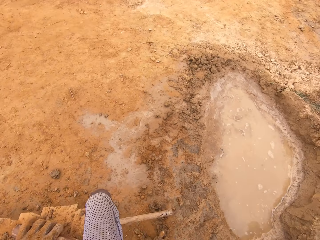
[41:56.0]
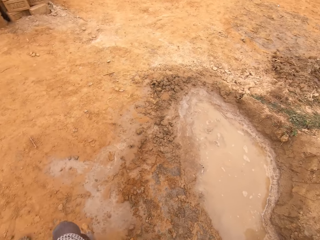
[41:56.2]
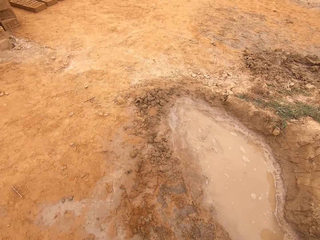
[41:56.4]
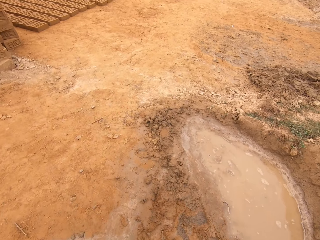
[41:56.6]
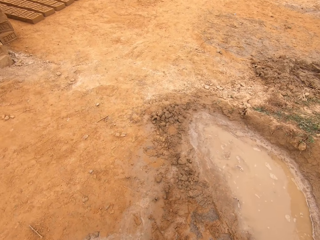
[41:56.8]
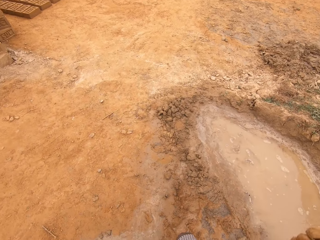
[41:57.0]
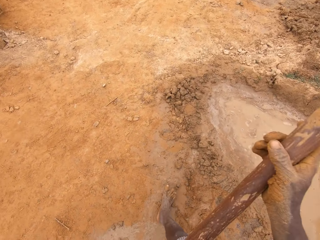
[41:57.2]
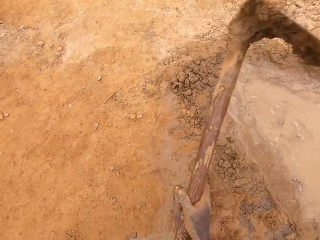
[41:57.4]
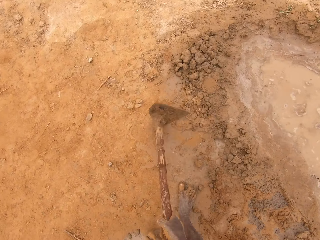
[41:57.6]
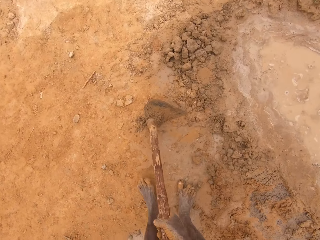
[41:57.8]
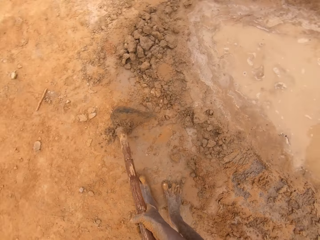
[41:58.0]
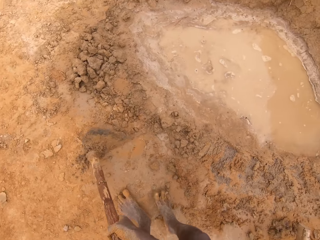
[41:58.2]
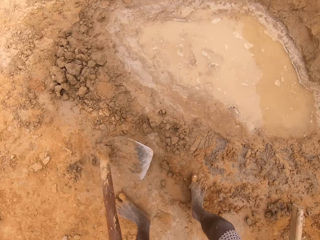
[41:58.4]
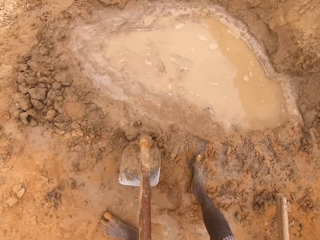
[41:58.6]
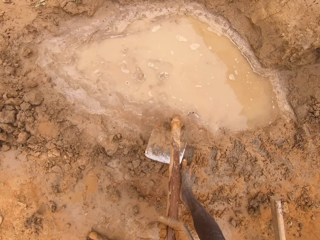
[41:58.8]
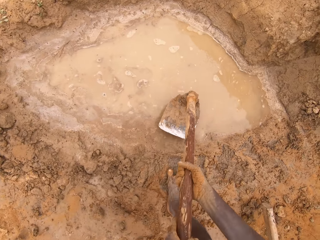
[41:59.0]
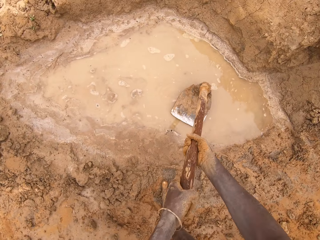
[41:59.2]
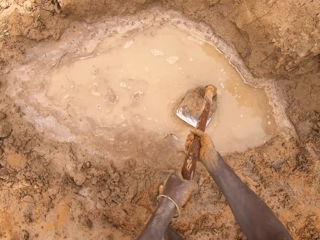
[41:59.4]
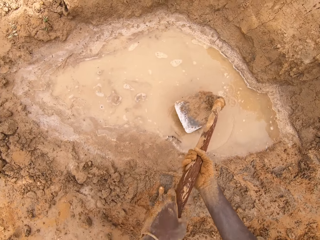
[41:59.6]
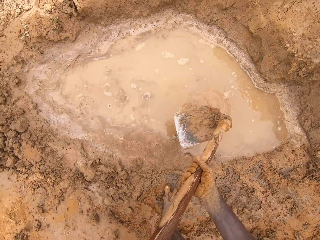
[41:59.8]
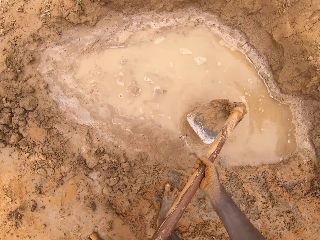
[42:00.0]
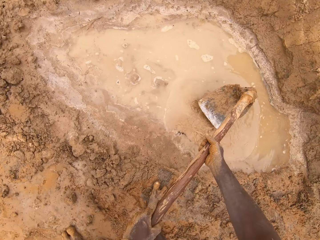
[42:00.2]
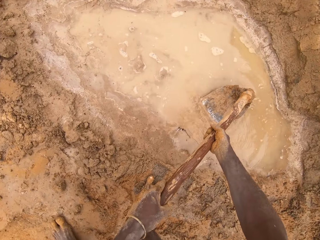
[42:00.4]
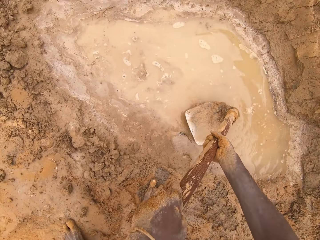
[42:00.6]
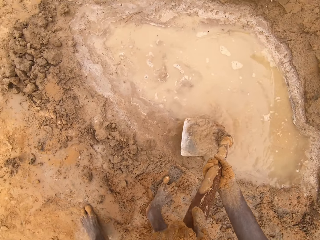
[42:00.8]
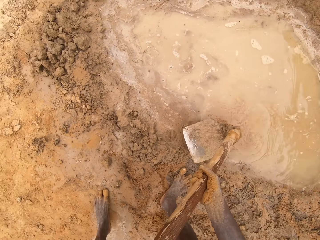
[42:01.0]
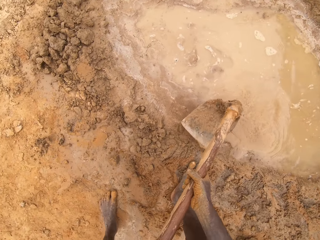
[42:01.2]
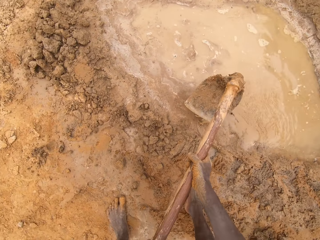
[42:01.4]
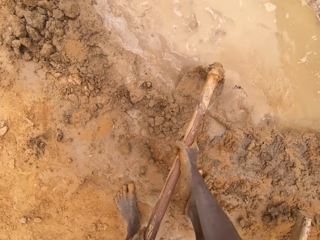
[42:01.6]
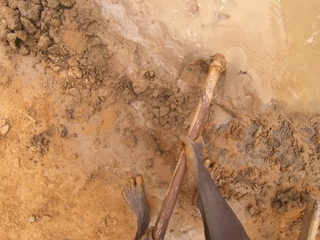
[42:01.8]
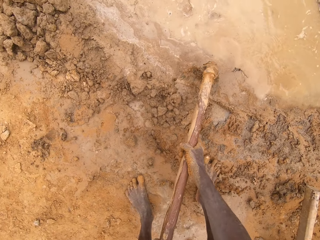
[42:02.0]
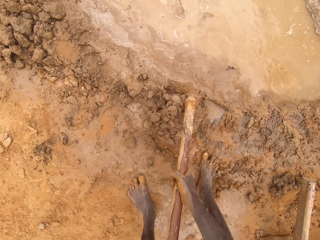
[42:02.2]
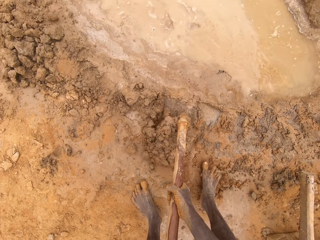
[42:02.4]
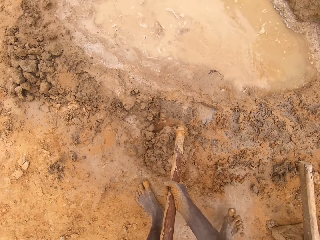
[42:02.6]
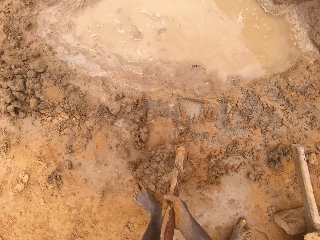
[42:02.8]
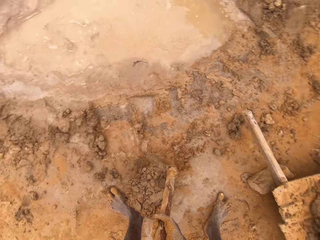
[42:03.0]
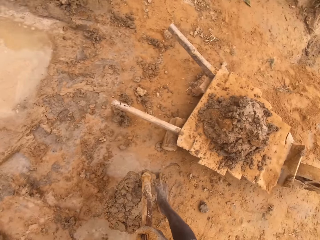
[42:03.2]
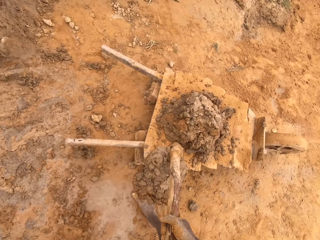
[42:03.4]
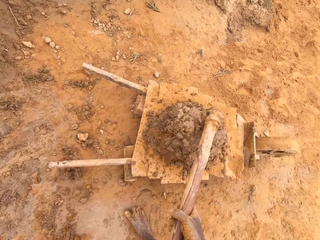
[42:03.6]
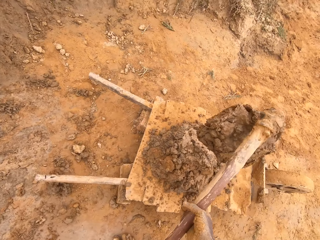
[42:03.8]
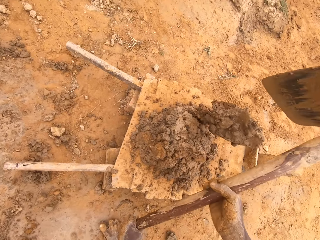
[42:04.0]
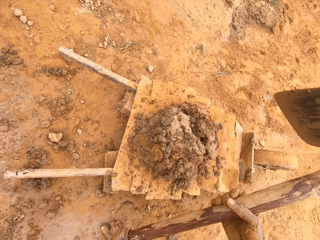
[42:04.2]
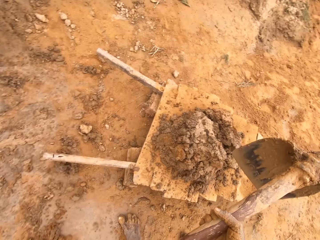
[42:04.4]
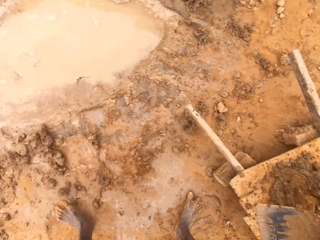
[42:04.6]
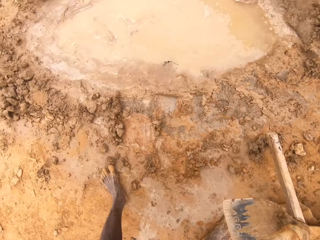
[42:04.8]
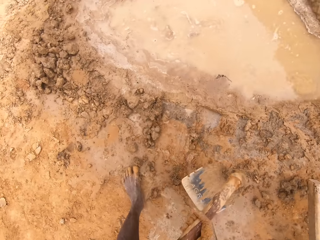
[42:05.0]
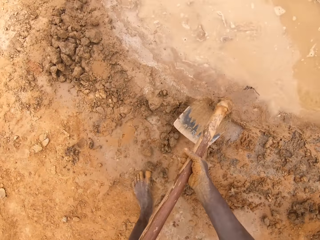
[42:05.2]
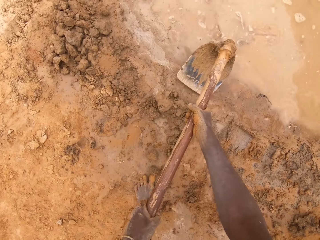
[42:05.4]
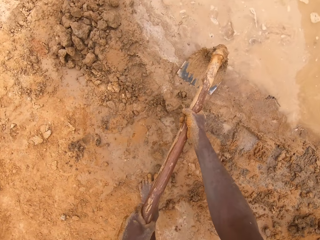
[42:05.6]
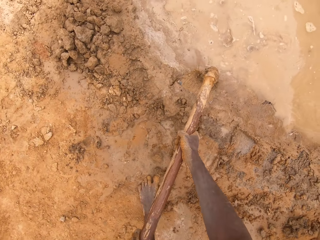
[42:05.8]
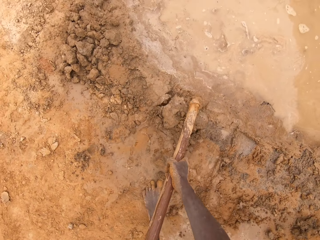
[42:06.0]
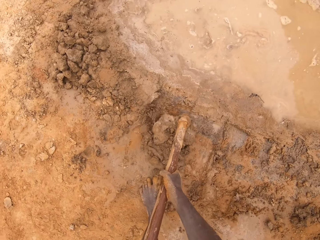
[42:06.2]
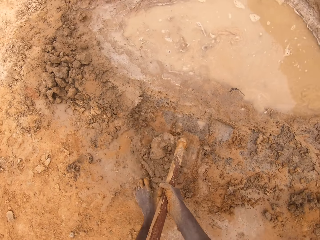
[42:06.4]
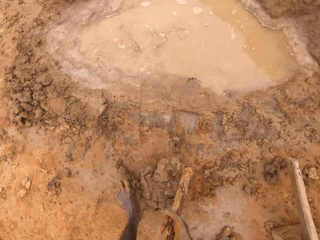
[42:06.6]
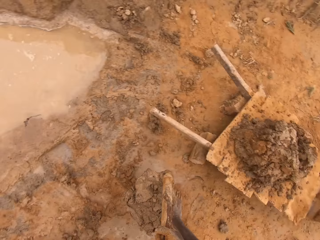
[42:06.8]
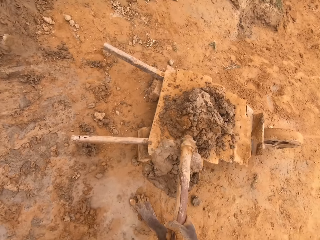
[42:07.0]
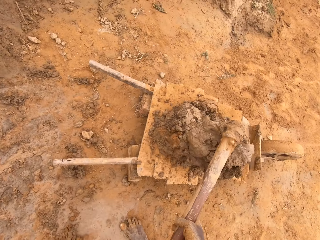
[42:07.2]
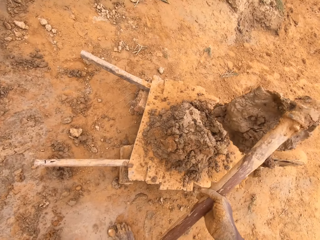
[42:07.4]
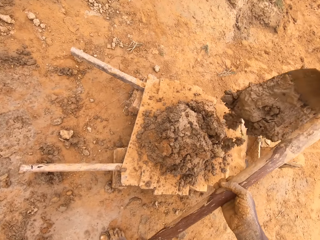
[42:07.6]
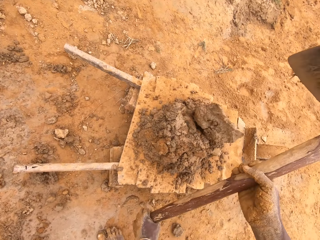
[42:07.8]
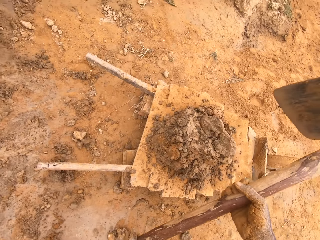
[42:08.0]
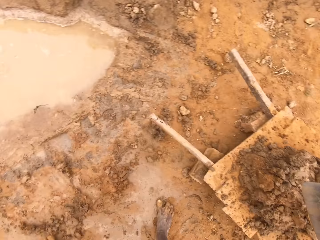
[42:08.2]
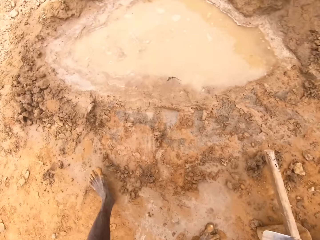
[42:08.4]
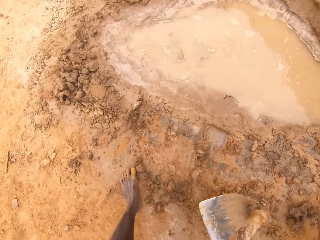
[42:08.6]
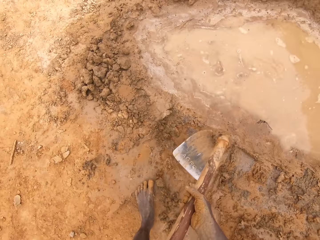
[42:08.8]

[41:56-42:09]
The camera wearer walks on the ground. They hit the ground with the hoe. They place the hoe on the ground. They dip the hoe in the pool of water. They scoop clay with the hoe. They put the clay on the cart. They scoop the clay with the hoe. They put the clay on the cart.

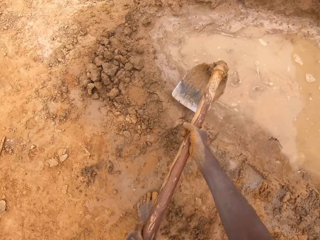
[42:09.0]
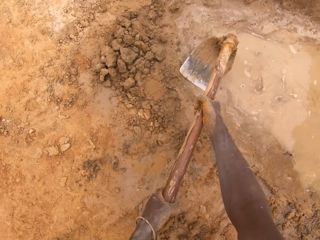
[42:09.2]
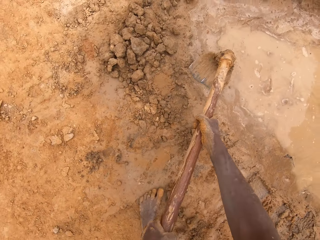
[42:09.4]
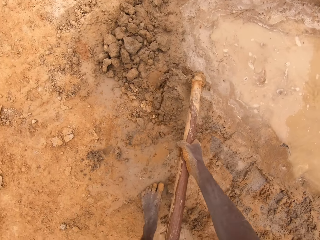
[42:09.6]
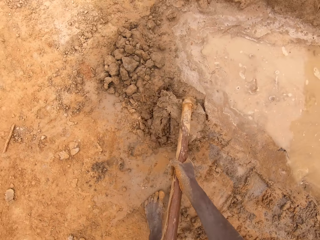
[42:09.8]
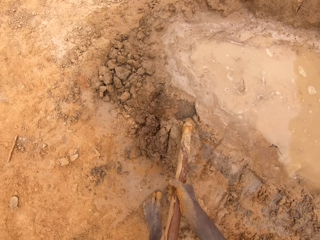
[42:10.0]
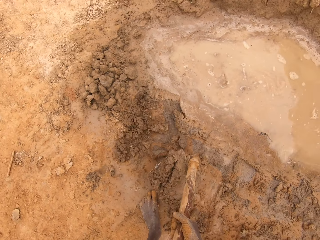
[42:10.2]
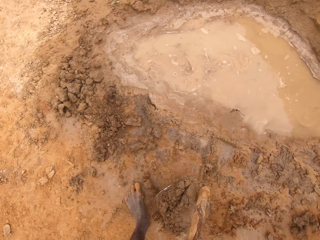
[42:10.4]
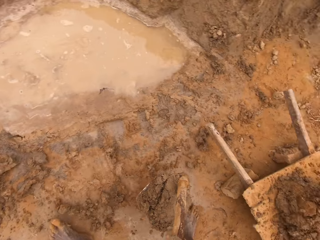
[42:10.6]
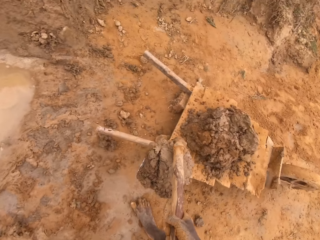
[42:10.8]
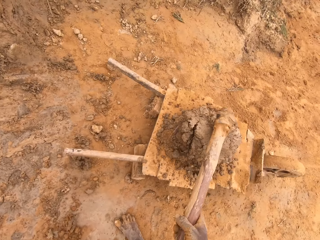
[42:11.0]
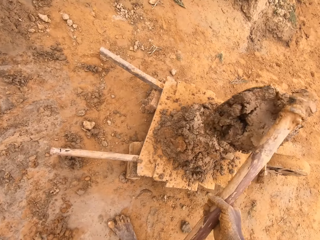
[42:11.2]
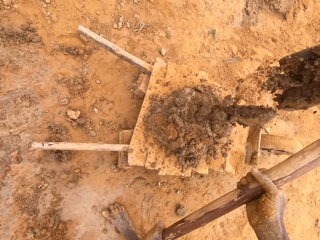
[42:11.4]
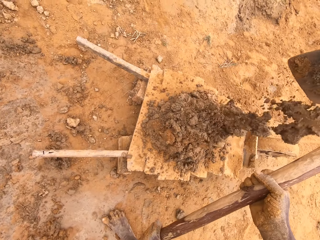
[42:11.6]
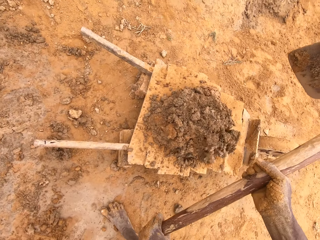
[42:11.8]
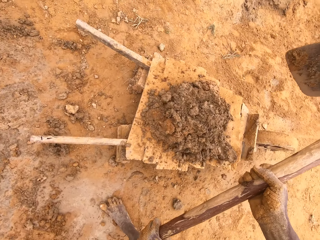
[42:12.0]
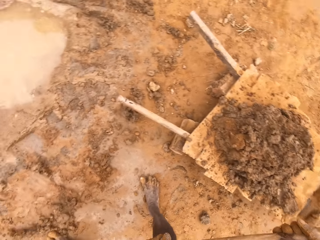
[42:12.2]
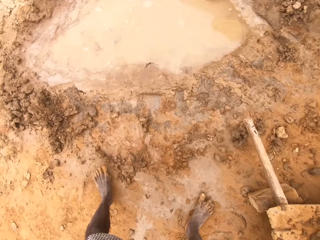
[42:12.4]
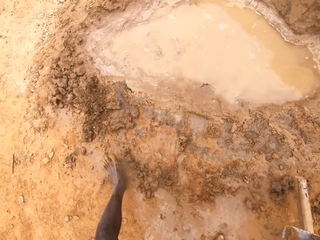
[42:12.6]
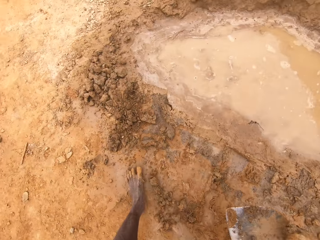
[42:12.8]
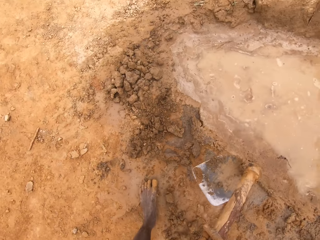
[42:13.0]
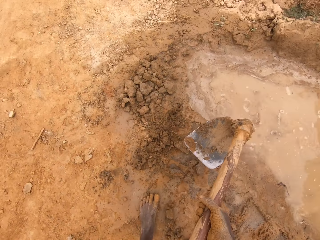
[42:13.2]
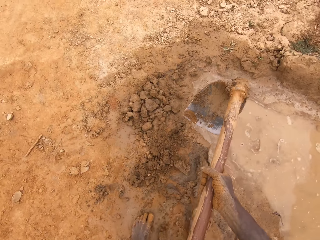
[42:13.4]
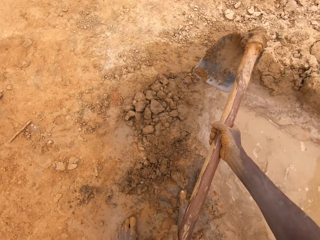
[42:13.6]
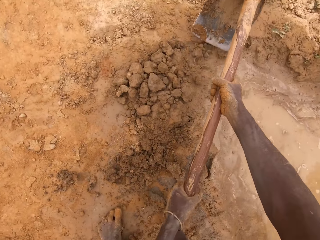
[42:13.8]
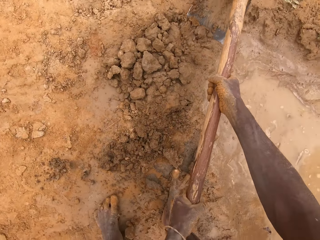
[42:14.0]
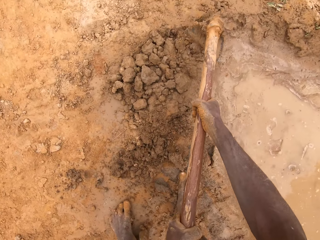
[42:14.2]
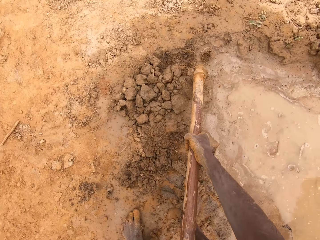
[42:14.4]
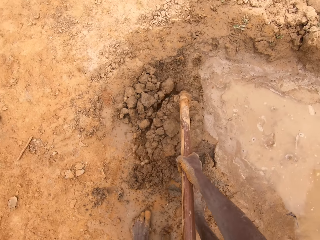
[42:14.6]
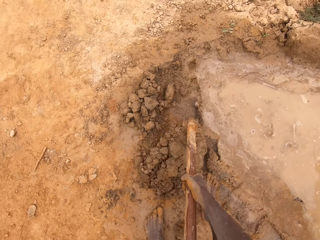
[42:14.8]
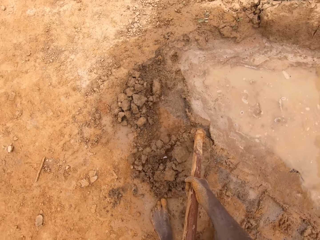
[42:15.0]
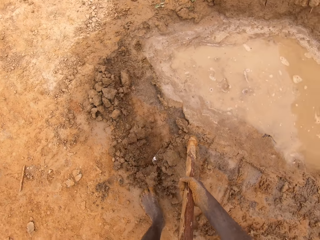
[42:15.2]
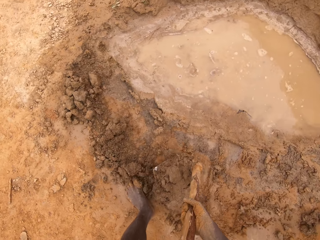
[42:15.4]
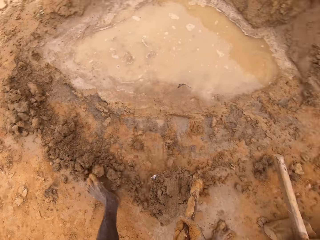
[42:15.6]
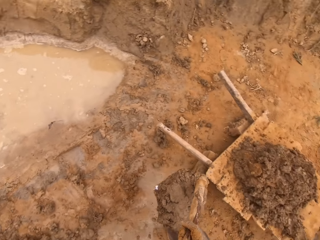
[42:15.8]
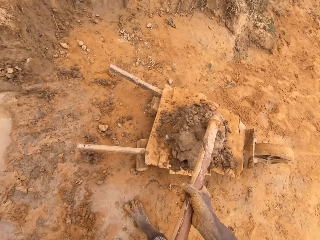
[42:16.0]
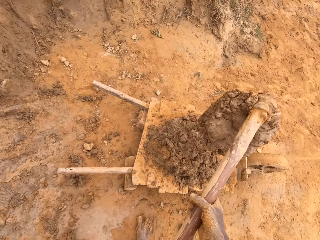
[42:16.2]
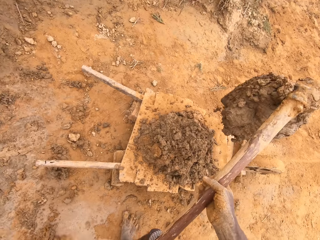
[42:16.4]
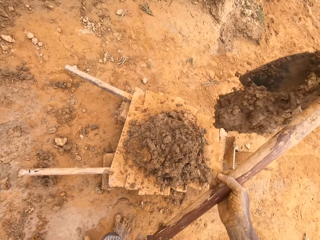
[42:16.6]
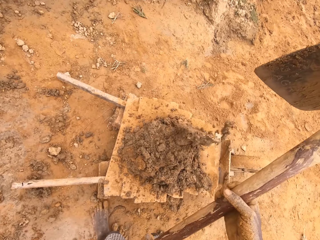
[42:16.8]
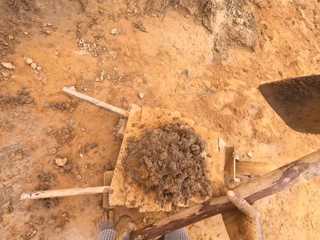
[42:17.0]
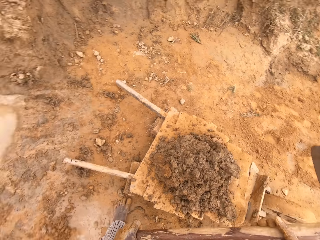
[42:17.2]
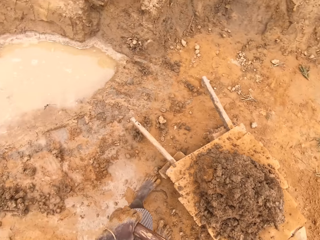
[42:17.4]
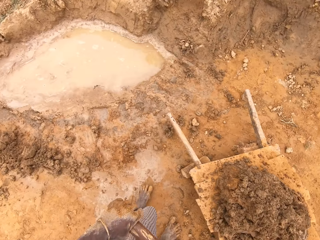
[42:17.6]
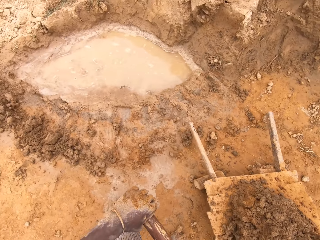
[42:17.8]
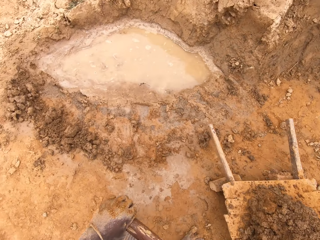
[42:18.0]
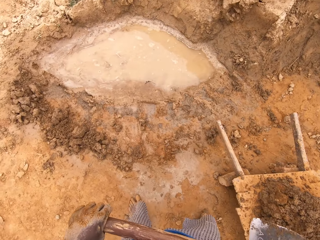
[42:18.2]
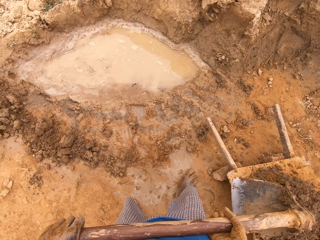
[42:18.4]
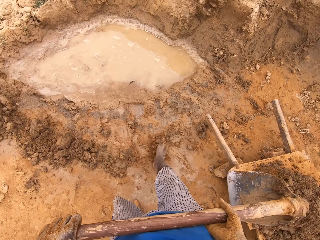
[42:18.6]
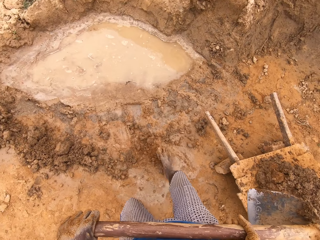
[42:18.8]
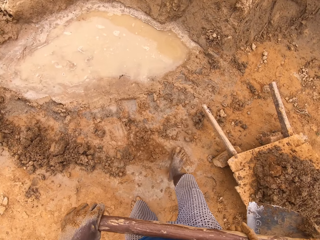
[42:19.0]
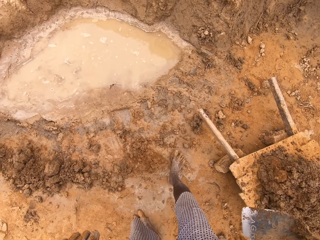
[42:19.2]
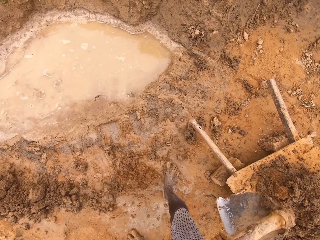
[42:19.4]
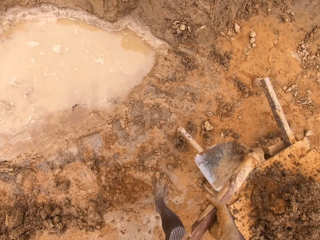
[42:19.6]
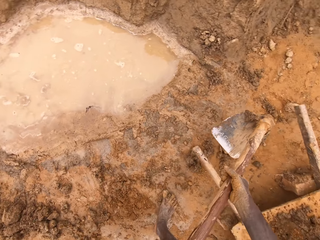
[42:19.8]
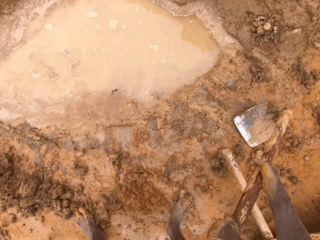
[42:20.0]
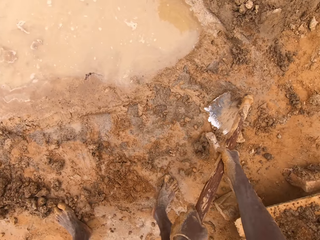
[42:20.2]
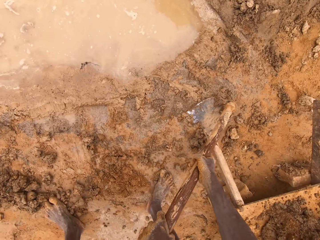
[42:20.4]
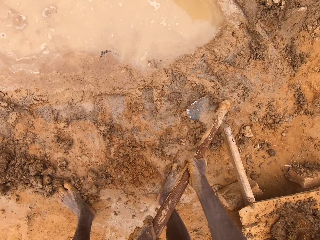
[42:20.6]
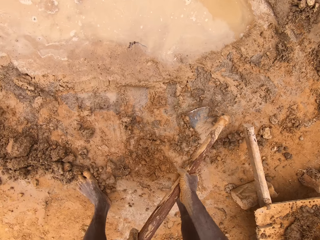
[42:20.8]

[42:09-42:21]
The camera wearer scoops clay with the hoe. They put the clay on the cart. They talk to a man. They scoop the clay with the hoe. The man talks to the camera wearer. The camera wearer puts the clay on the cart. They collect mud from the ground. They move soil with the leg.
